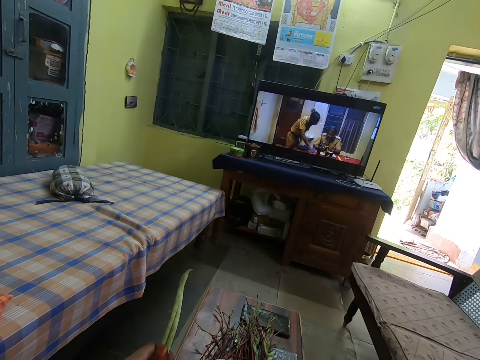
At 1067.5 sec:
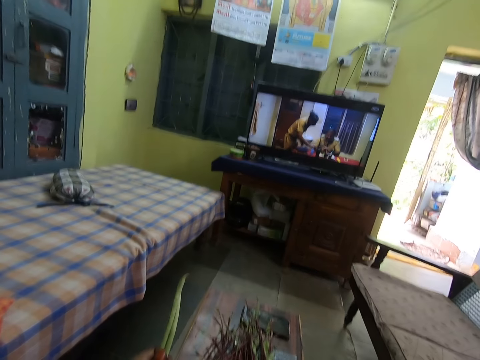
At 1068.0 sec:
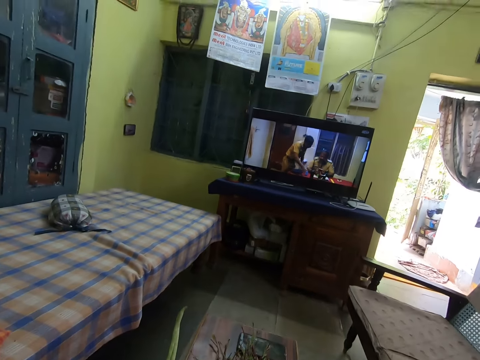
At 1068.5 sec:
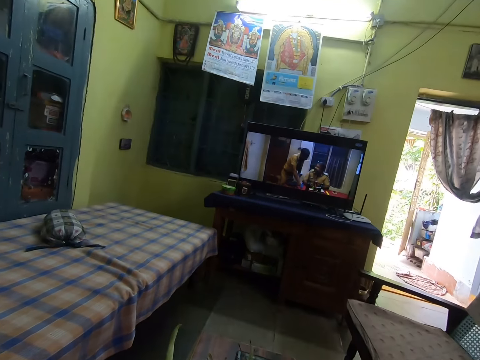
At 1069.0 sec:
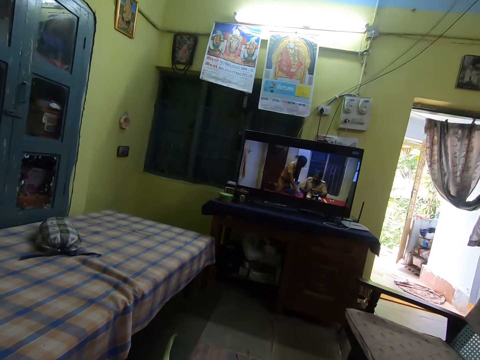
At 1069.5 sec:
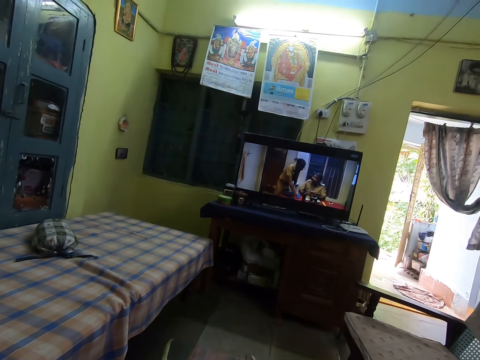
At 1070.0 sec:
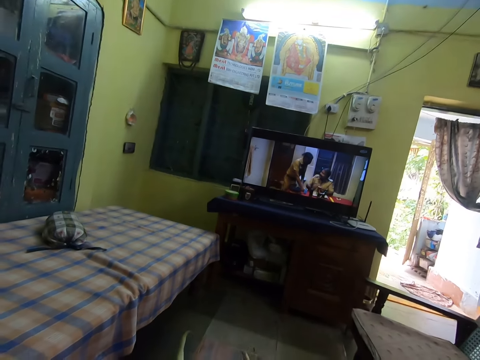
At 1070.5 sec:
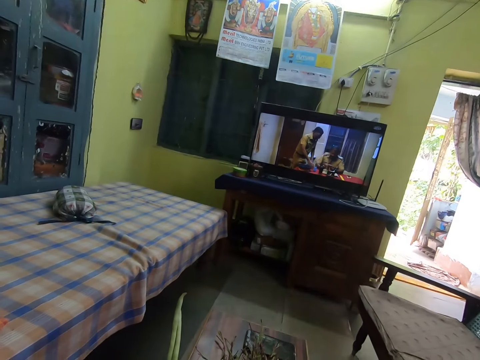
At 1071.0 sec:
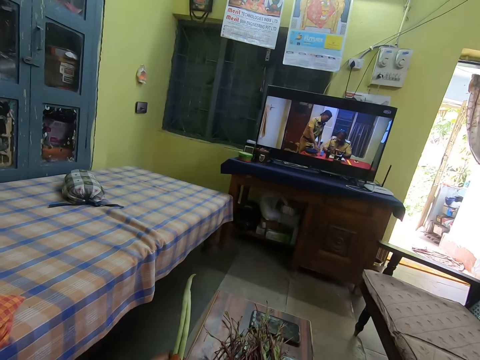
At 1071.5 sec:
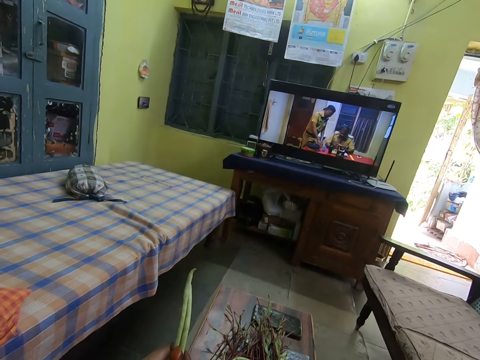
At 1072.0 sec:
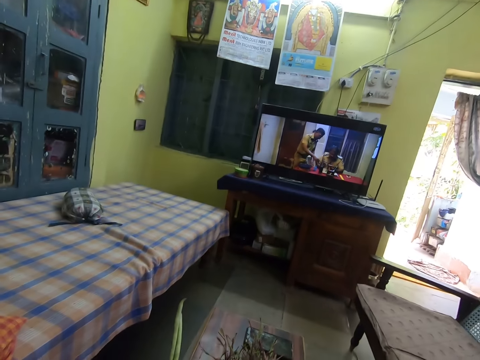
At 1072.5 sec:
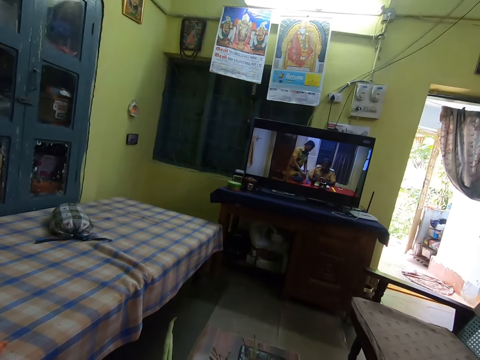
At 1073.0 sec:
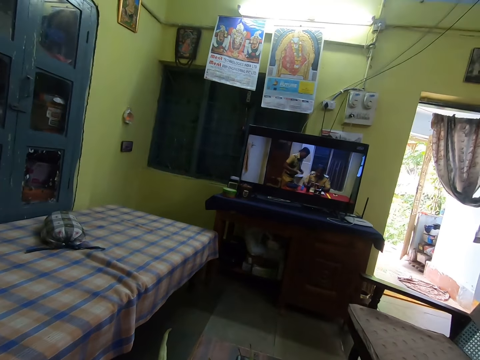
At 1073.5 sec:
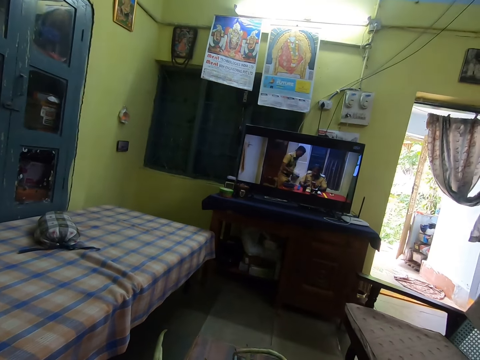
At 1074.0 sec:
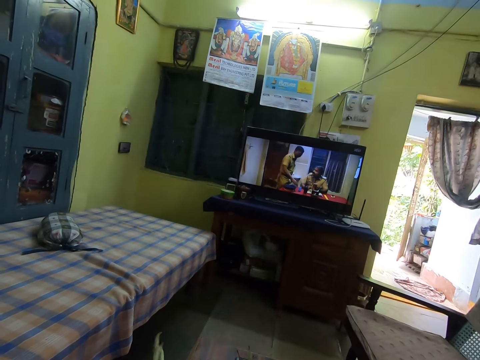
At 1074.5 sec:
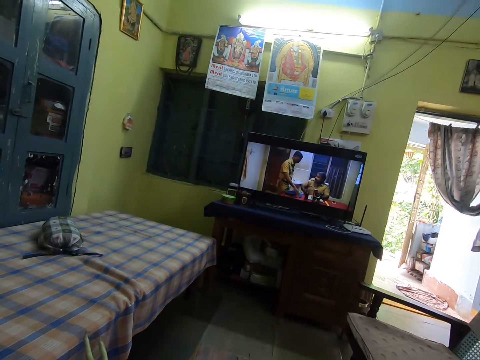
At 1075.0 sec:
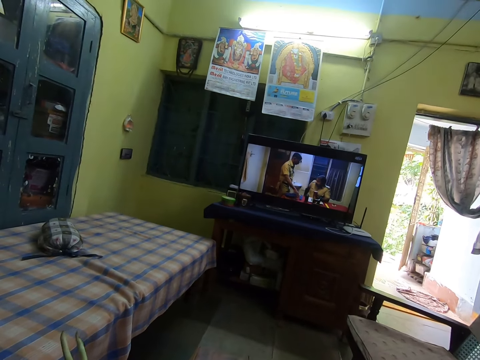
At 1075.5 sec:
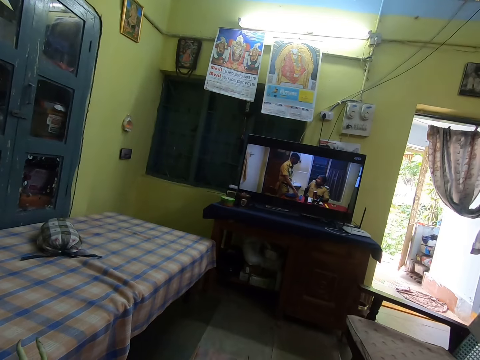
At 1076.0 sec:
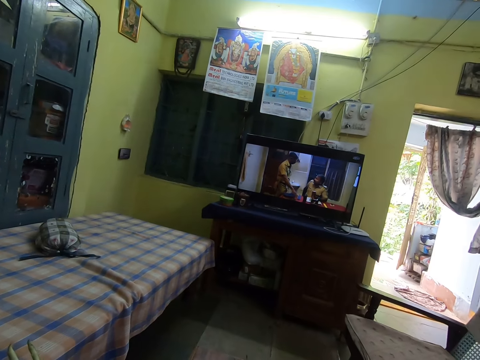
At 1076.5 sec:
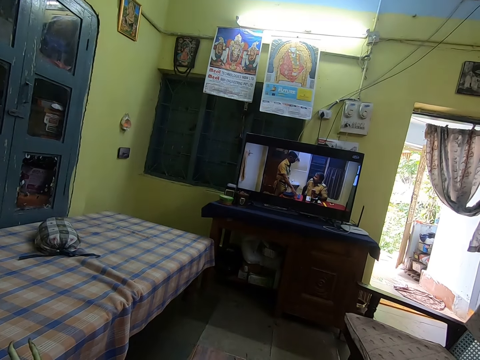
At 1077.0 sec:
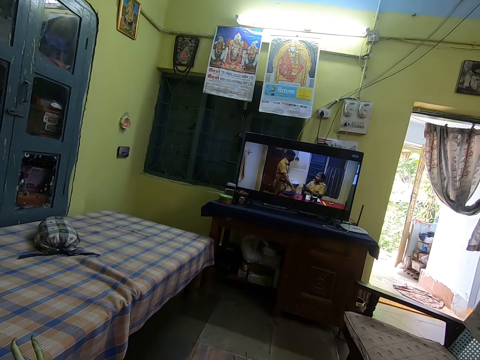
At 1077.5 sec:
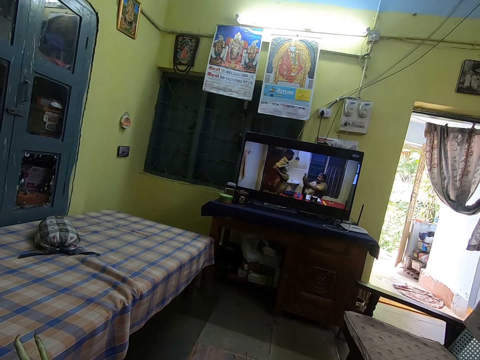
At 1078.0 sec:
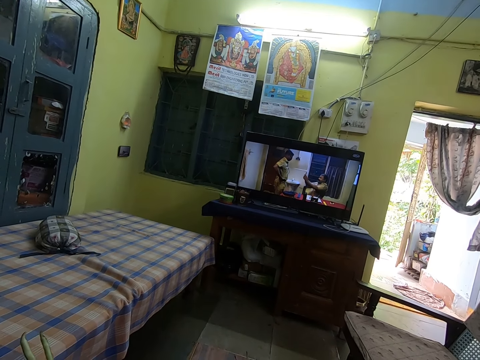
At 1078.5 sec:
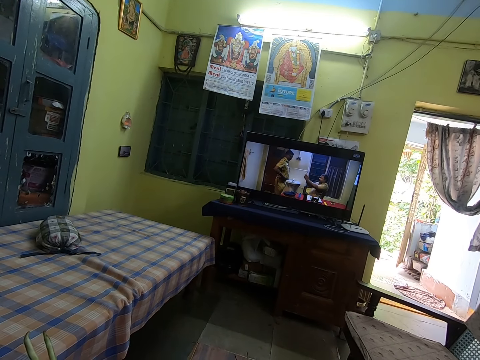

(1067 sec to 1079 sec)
The camera wearer picks a pod of green peas from the bowl of green peas with her right hand. She passes the pod of green peas from her right hand to her left hand.

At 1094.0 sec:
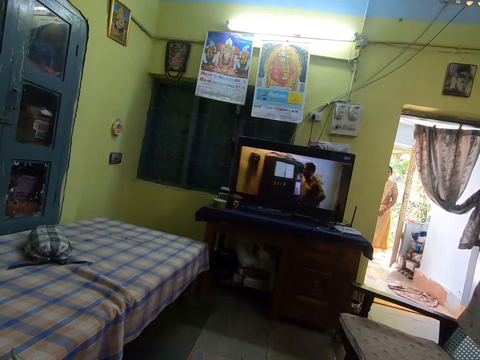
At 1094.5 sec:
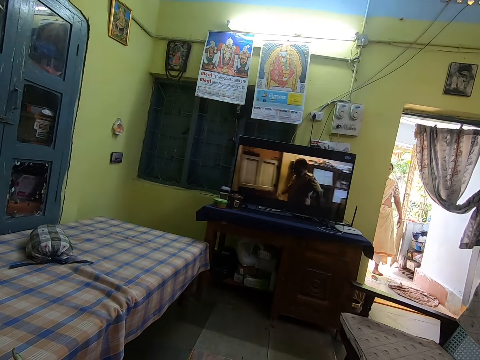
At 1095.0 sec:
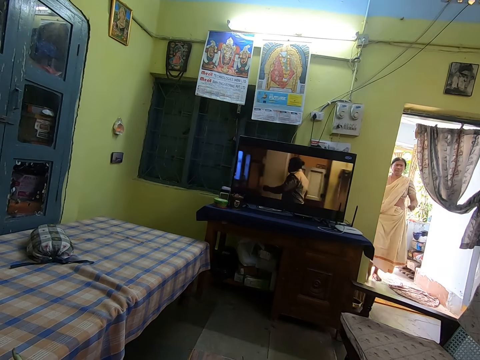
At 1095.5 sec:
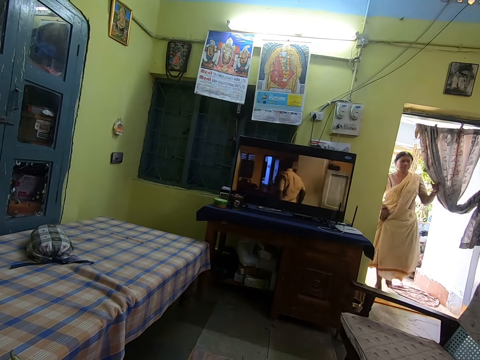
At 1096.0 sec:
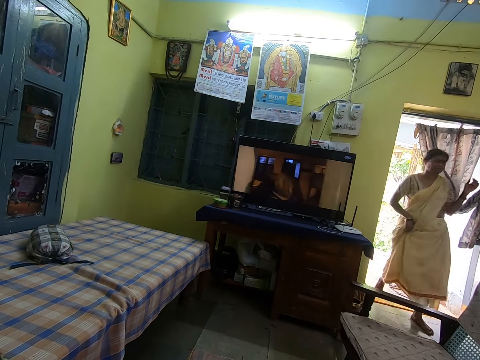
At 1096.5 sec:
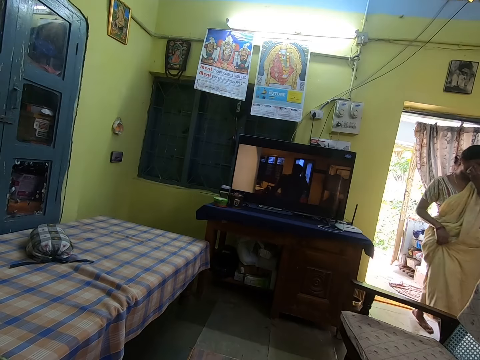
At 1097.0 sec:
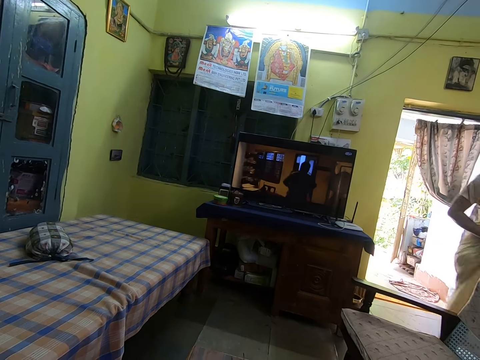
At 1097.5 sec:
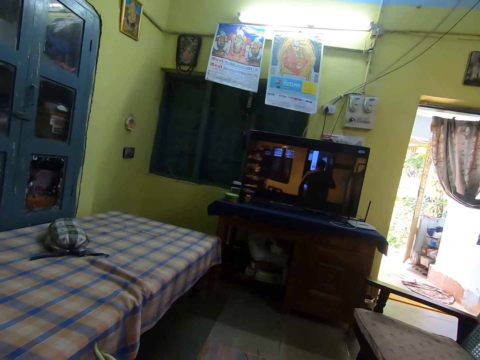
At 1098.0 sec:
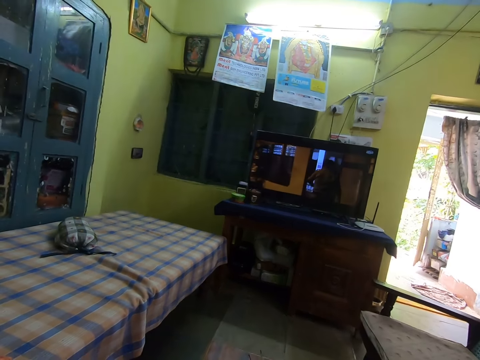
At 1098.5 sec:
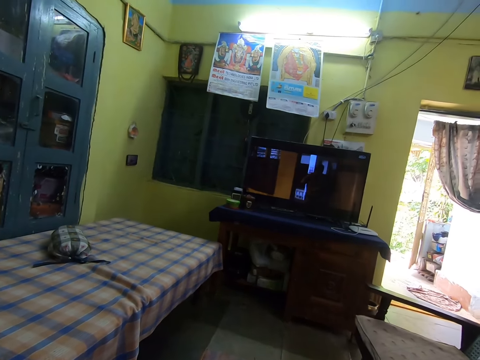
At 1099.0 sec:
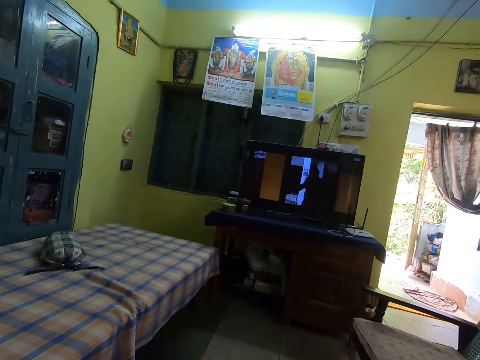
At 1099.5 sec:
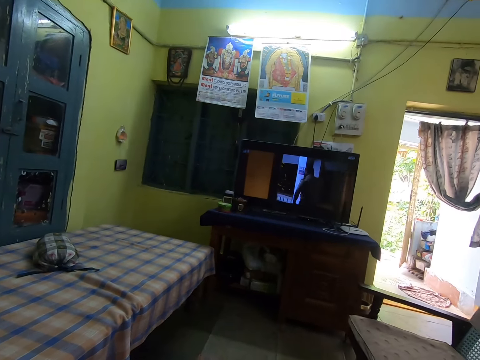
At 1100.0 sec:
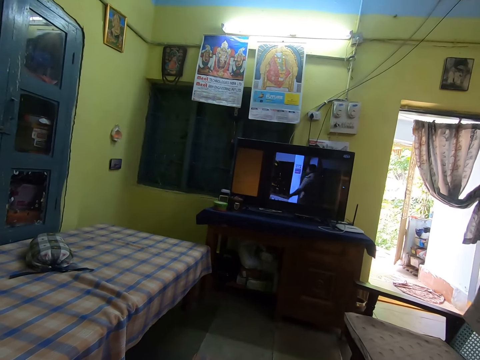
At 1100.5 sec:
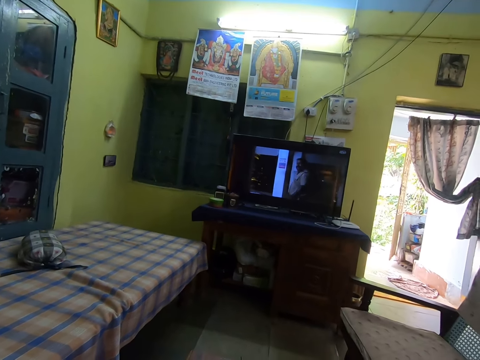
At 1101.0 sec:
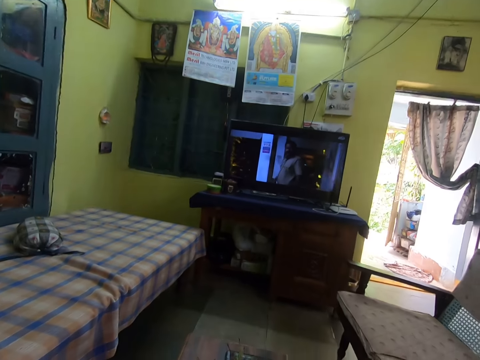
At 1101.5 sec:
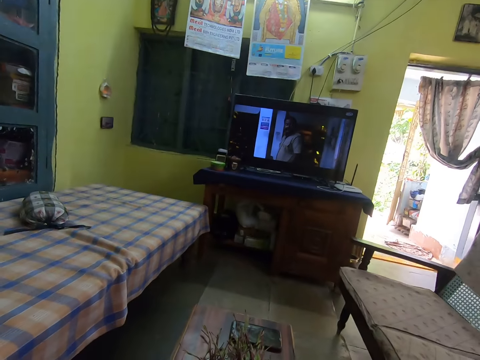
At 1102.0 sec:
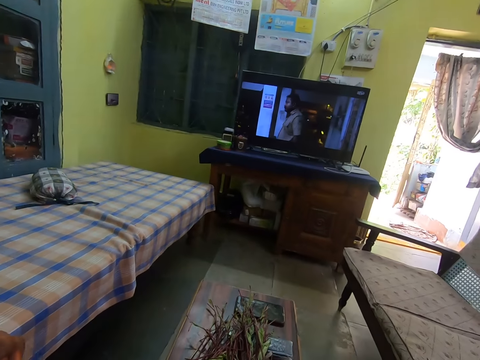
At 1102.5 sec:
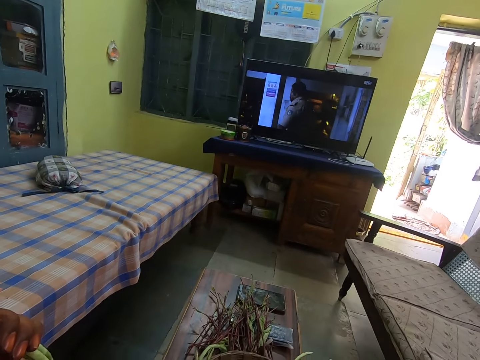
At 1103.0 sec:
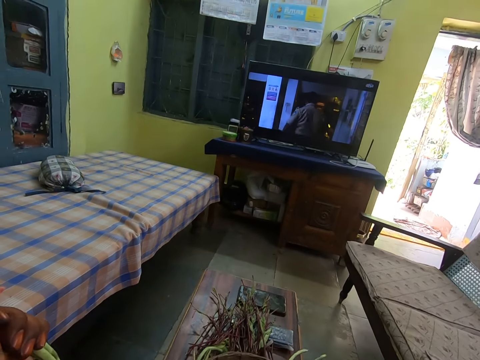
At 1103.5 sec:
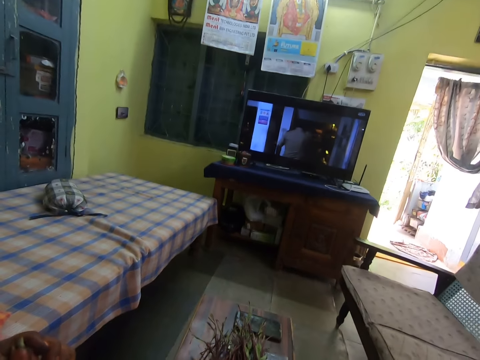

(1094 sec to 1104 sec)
A woman walks into the living room. The camera wearer watches the movie on the television set in the living room.

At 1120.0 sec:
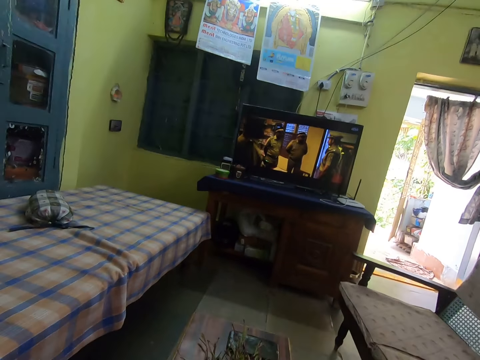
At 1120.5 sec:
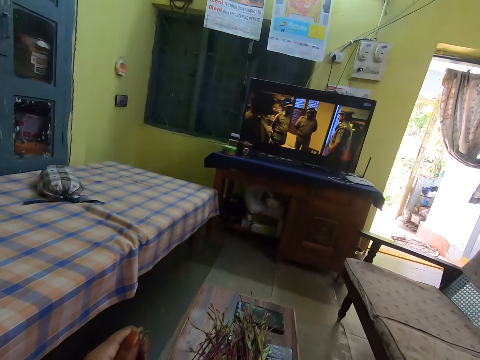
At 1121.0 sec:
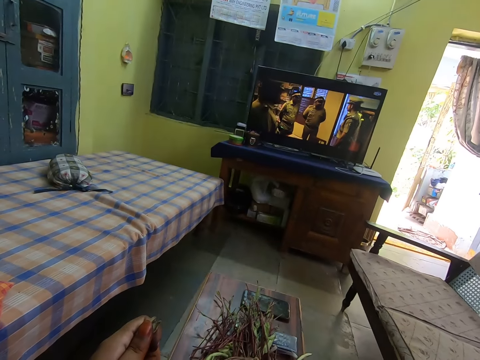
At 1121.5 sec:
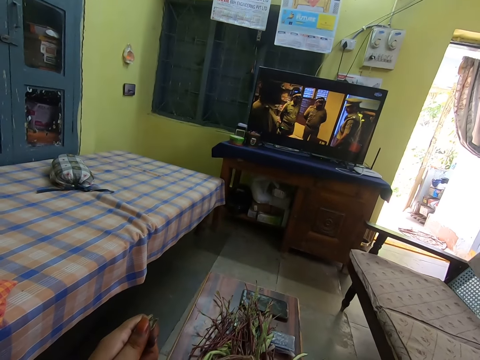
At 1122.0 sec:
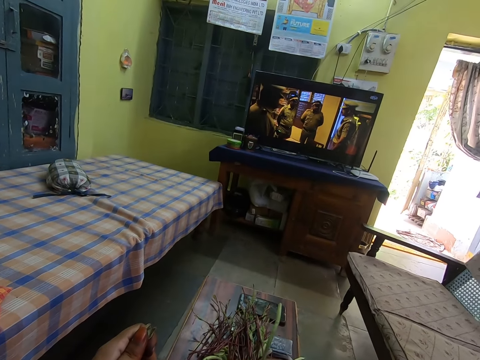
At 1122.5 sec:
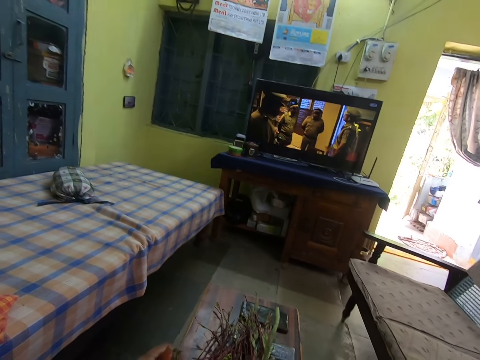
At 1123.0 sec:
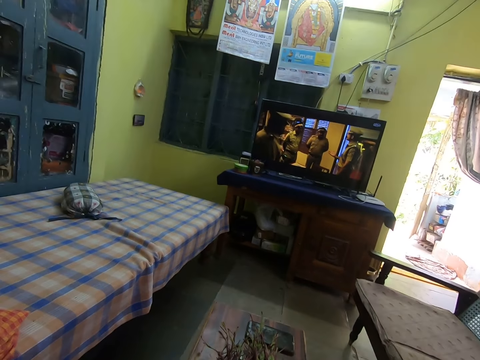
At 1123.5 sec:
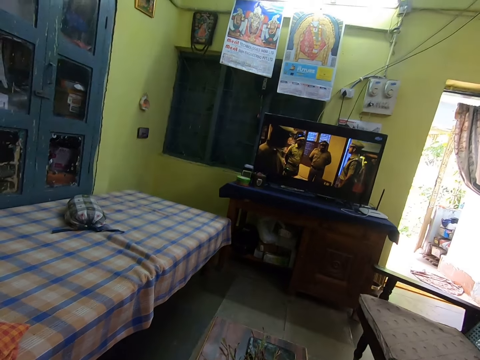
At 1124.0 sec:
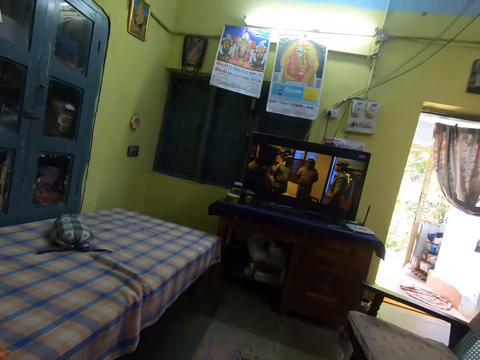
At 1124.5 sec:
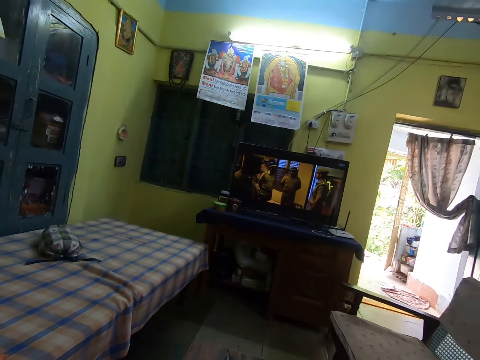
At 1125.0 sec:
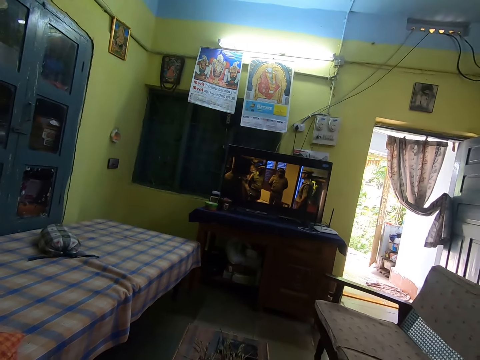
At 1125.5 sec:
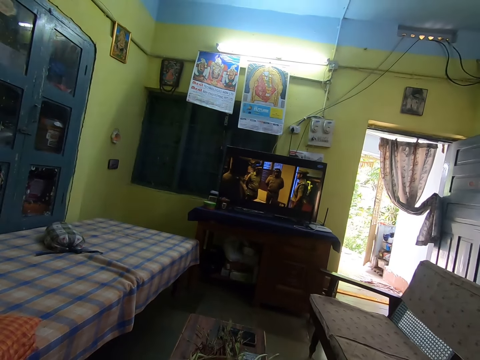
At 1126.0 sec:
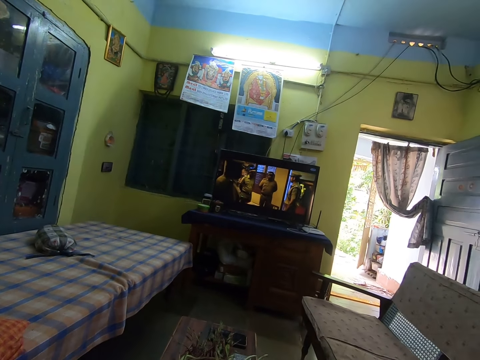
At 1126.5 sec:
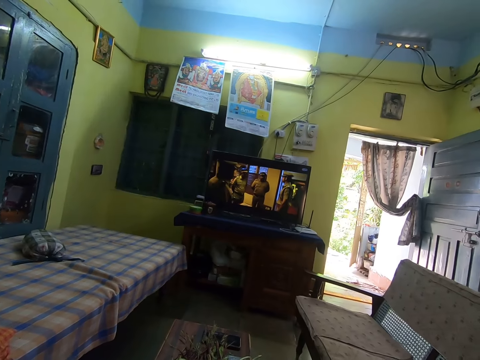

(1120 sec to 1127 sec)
The camera wearer raises the left hand. She holds a green bean in her left hand. She looks around.
